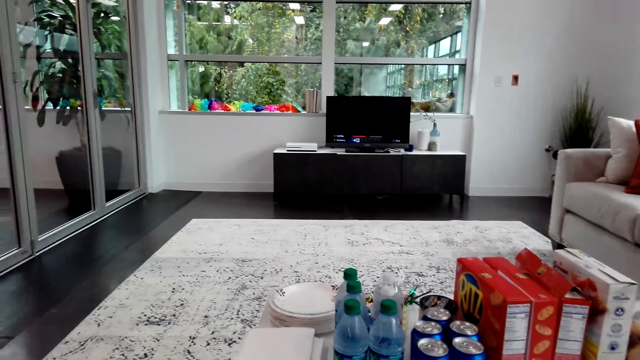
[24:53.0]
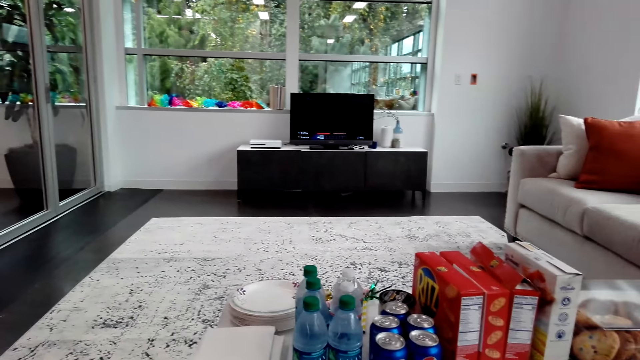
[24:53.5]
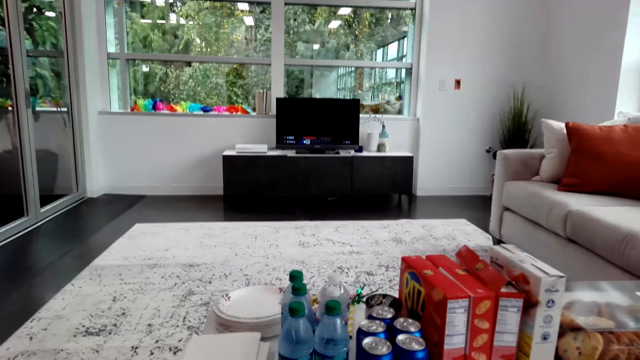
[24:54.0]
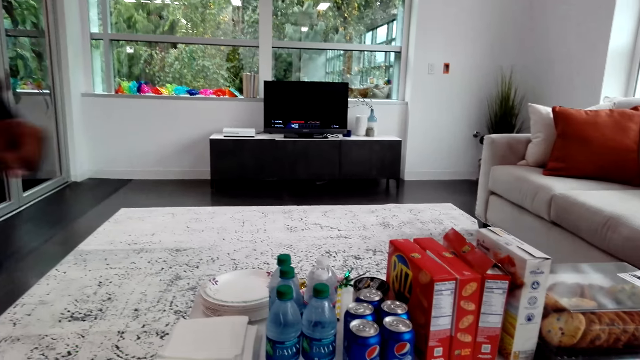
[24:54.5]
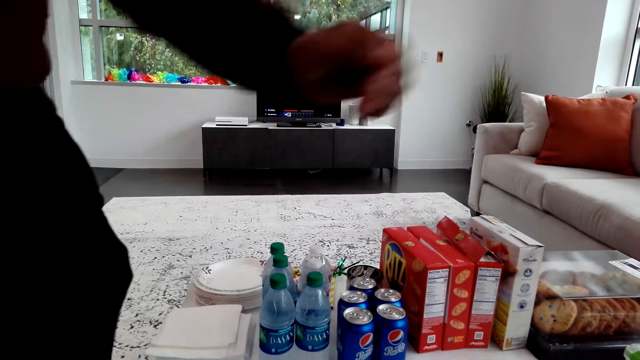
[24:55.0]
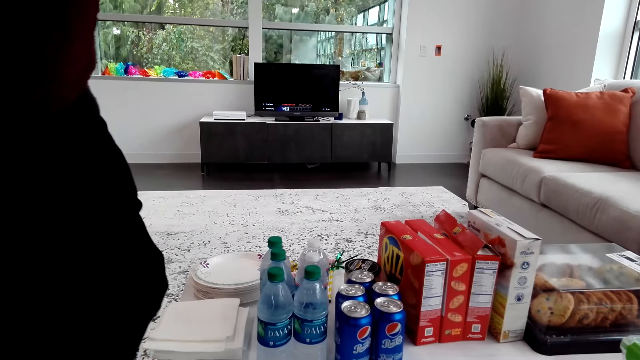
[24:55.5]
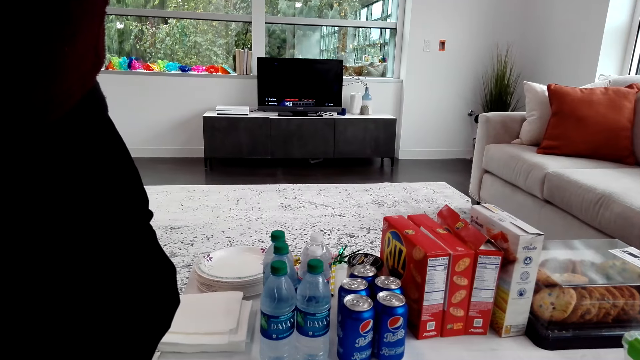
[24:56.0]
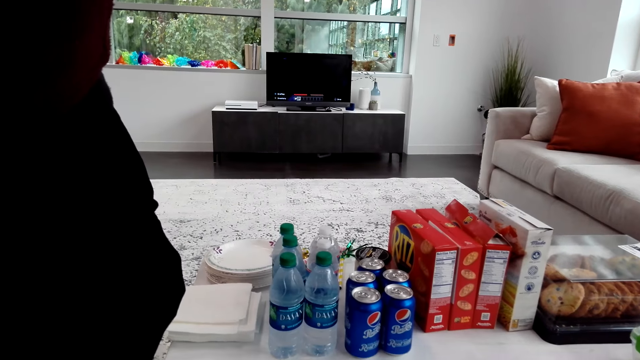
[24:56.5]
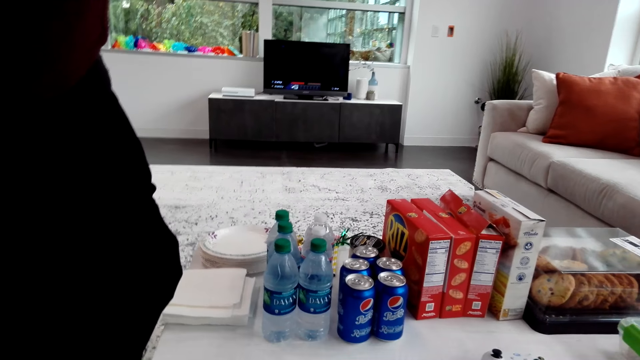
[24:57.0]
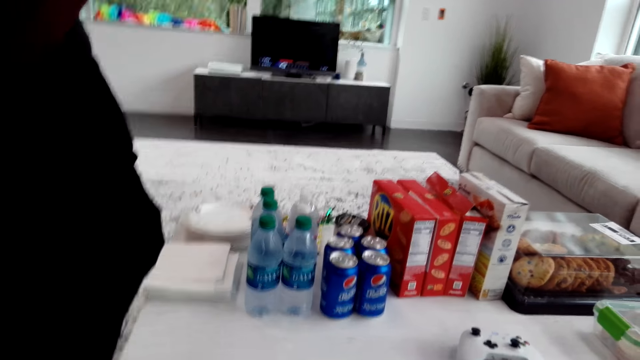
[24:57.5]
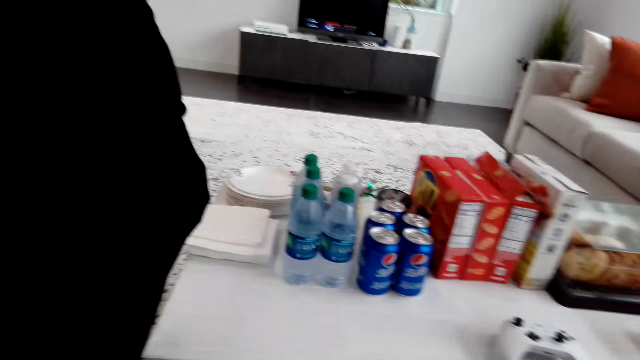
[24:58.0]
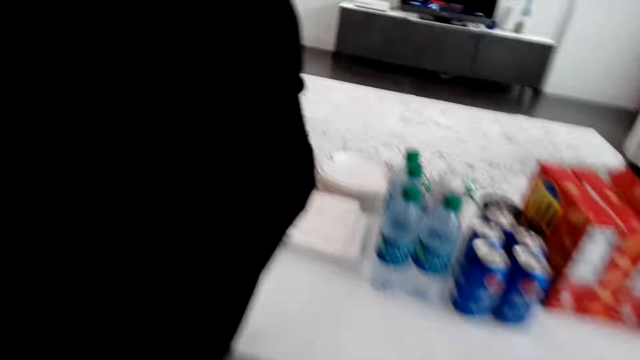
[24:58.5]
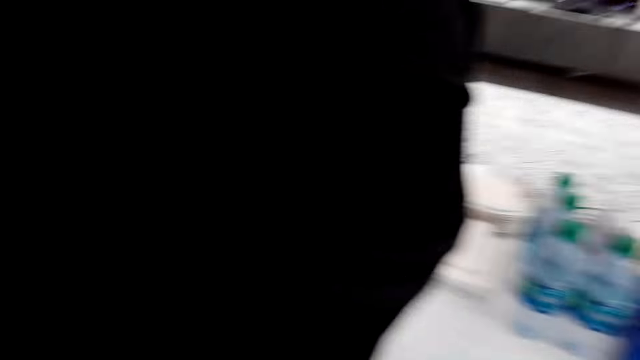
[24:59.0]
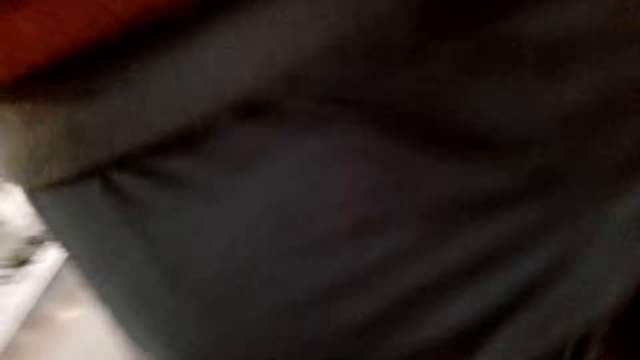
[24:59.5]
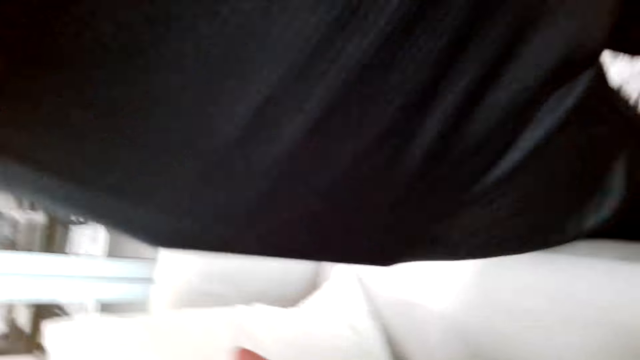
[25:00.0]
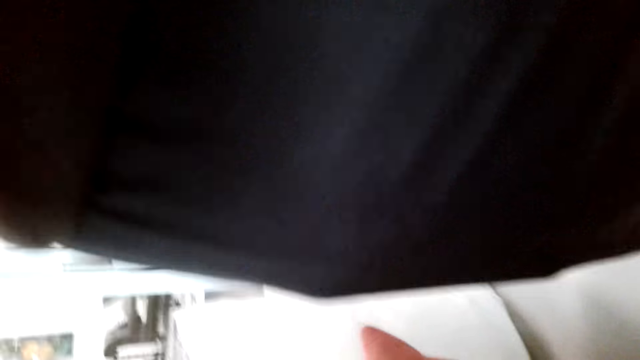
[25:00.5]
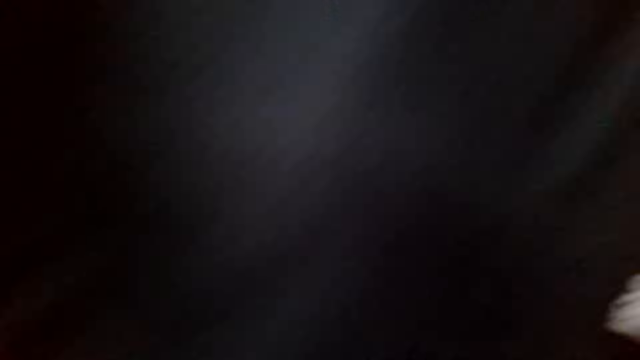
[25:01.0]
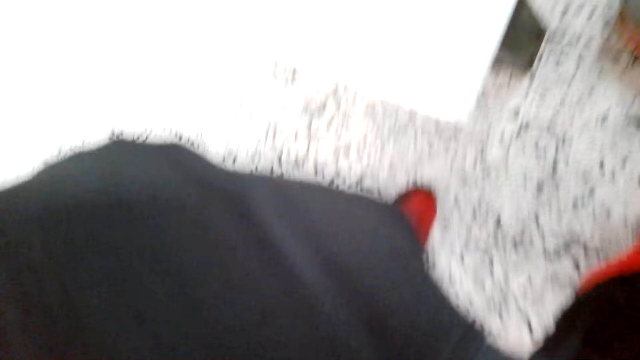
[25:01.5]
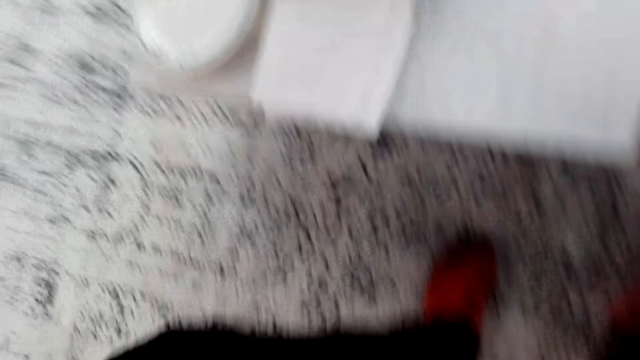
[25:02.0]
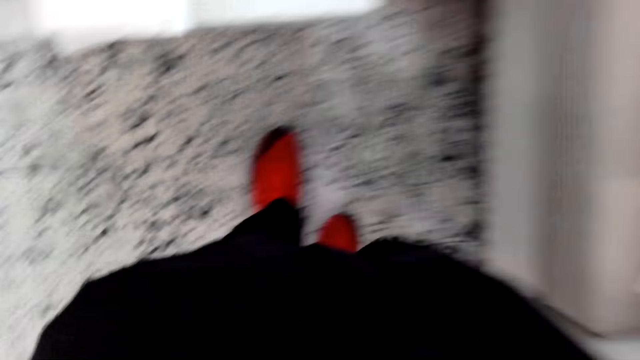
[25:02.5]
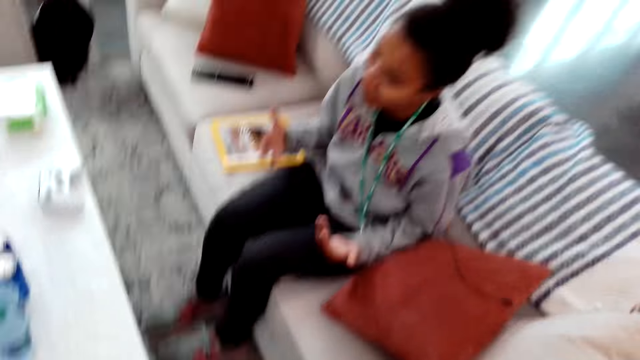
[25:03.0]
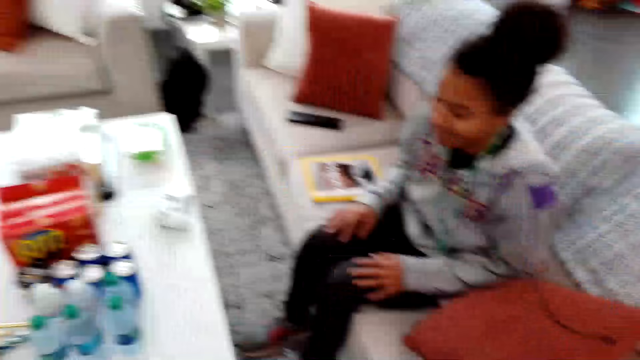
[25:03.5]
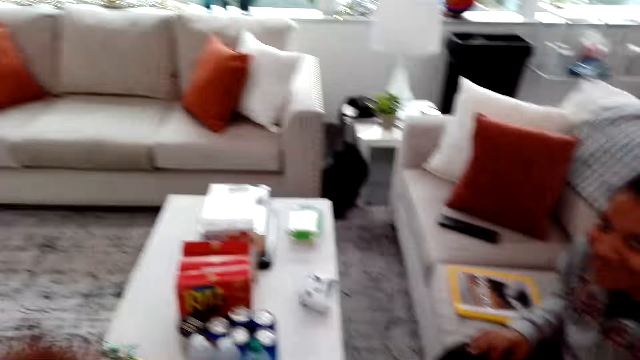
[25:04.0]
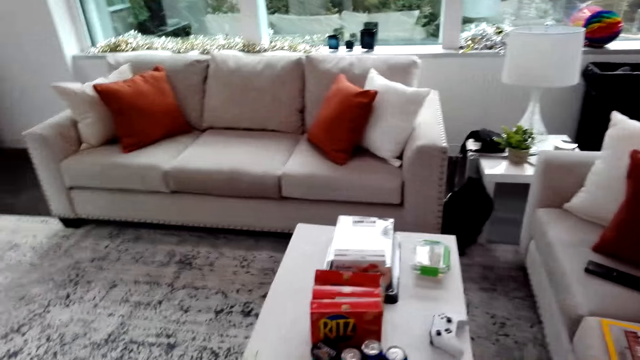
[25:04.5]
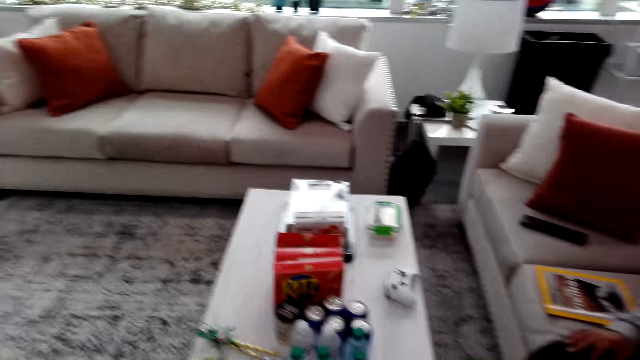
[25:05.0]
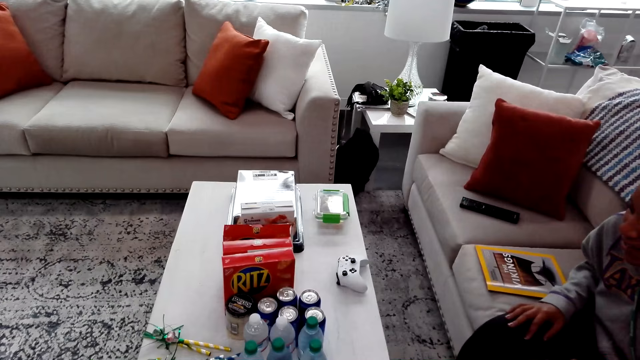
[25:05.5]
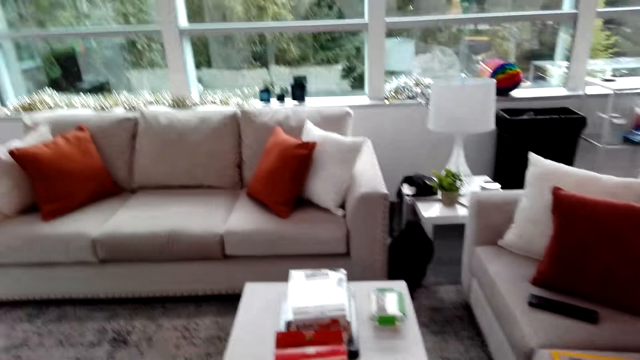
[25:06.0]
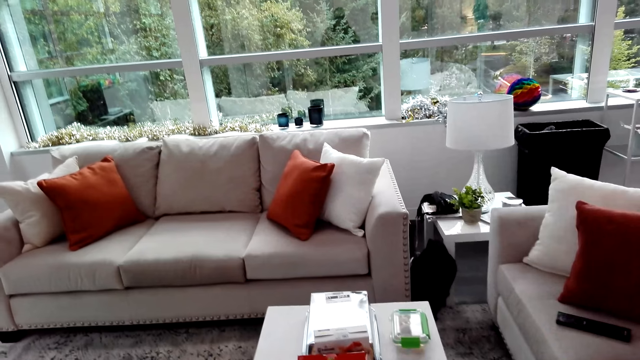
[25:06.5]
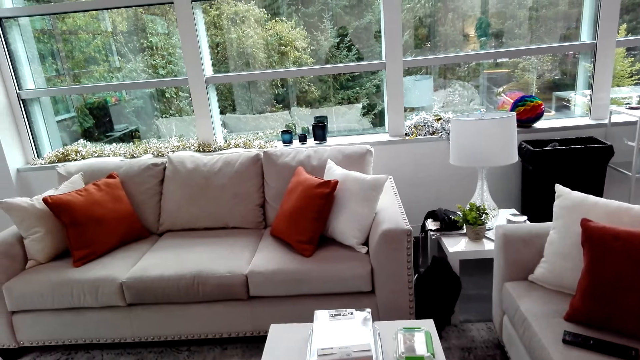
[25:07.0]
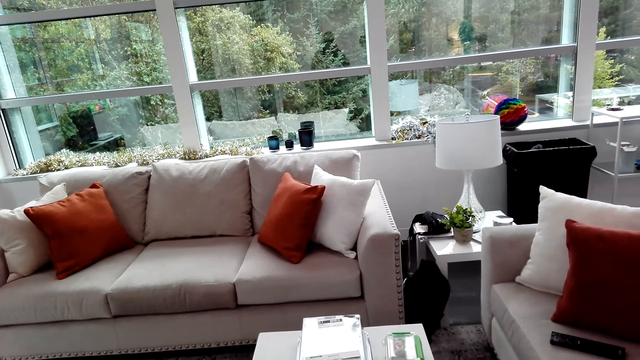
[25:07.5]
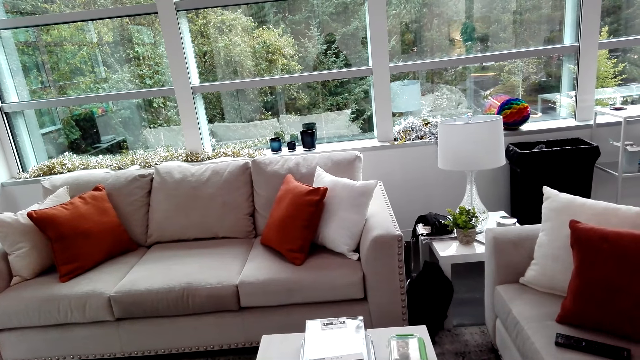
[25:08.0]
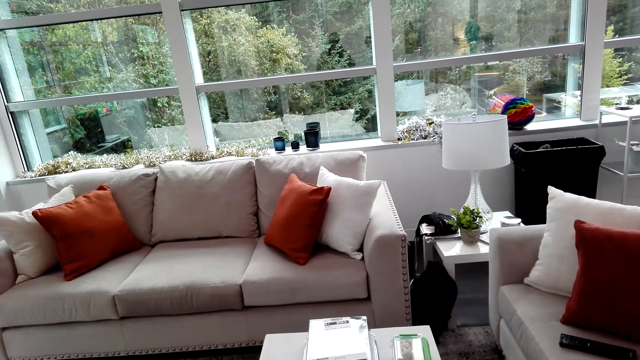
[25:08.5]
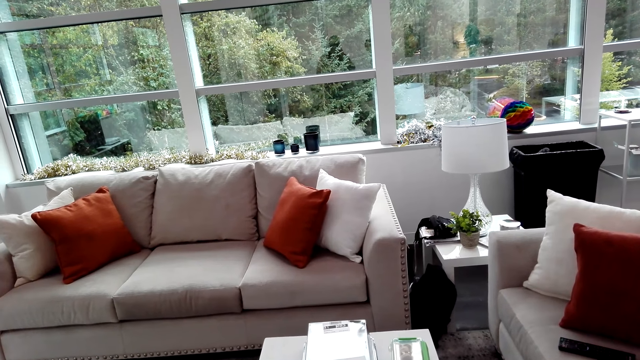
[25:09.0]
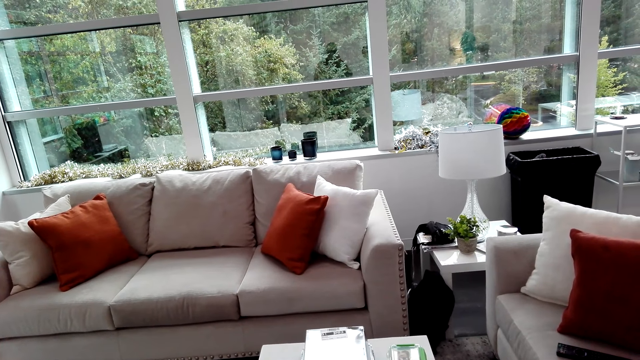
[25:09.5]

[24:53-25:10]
A man walks toward the camera wearer. The camera wearer converses with the man. The man picks up the camera. The camera wearer interacts with the man. The man wears the camera.
